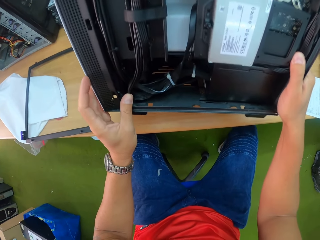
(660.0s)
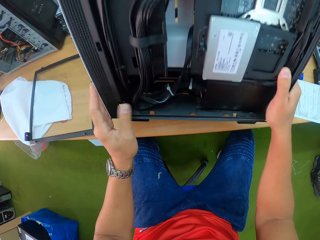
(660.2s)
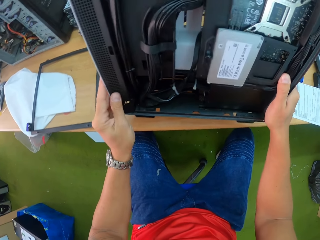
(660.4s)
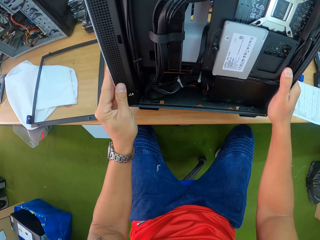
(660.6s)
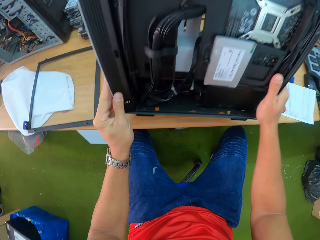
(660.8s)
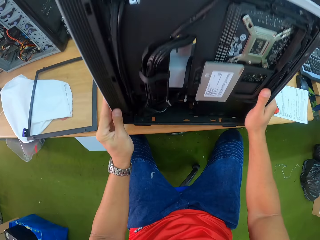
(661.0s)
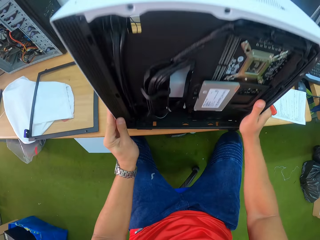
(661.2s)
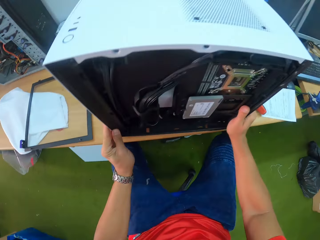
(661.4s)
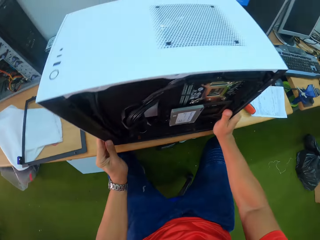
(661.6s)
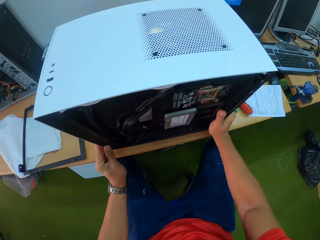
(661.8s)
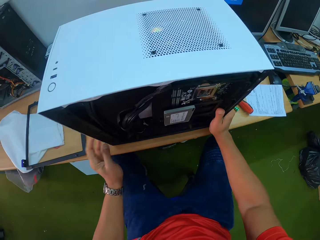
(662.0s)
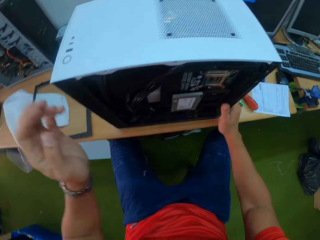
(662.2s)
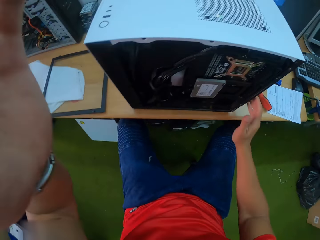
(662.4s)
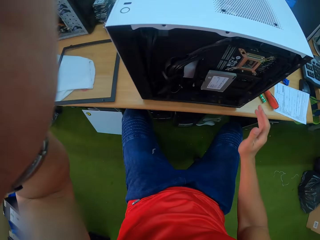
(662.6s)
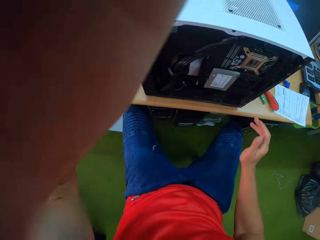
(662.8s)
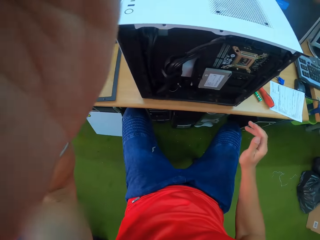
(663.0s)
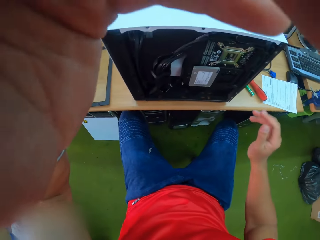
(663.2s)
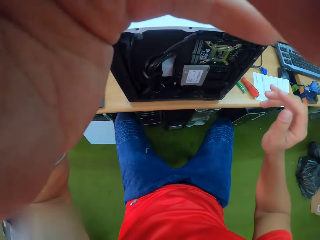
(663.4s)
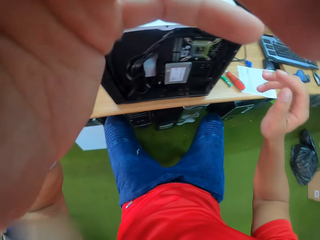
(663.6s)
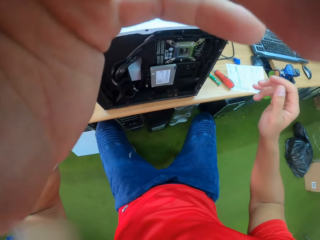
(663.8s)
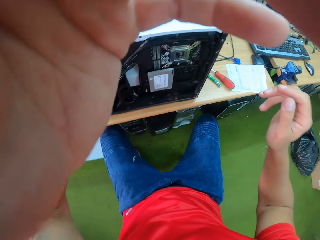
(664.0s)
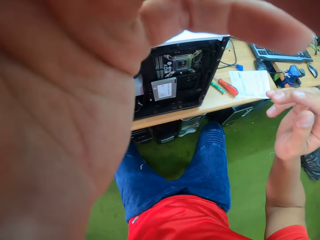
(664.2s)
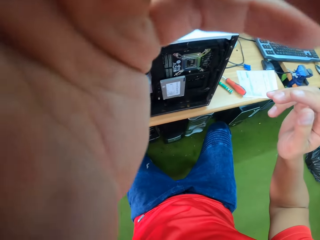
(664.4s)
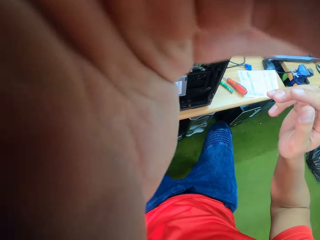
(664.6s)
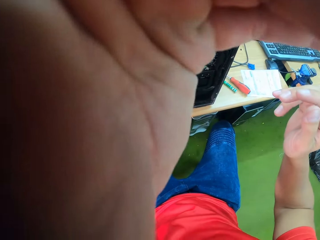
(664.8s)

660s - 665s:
The camera wearer holds the CPU with his left hand. He adjusts the CPU with both hands. He adjusts the camera.
